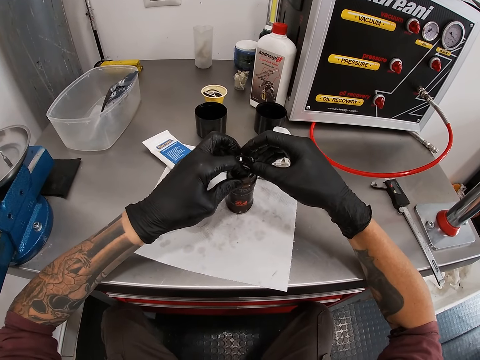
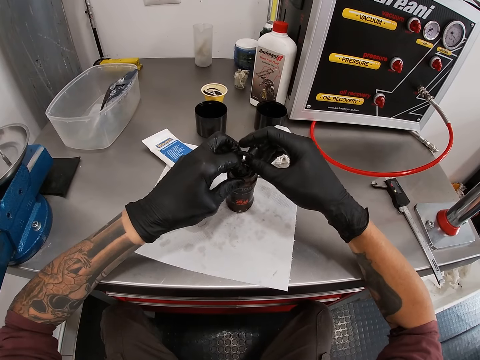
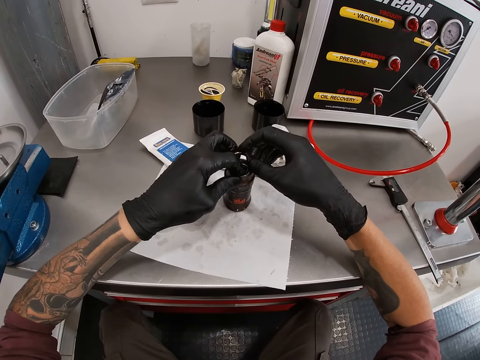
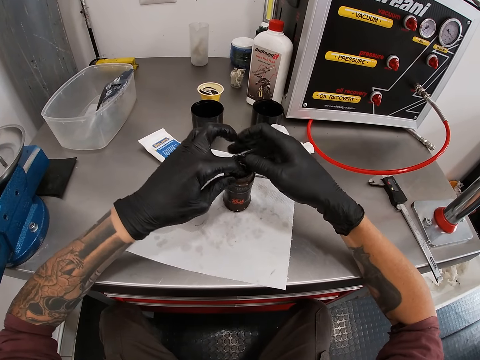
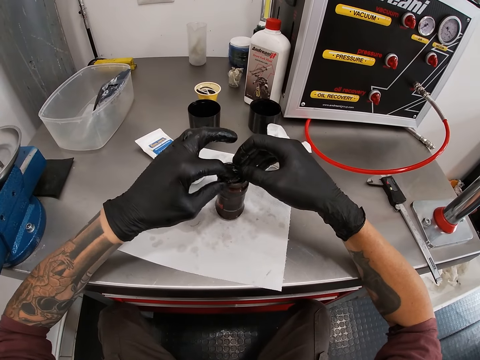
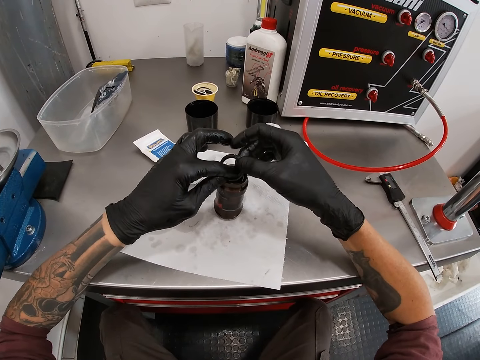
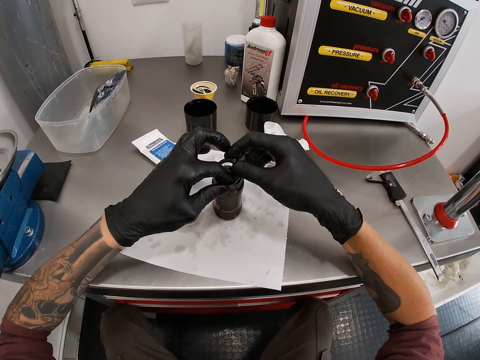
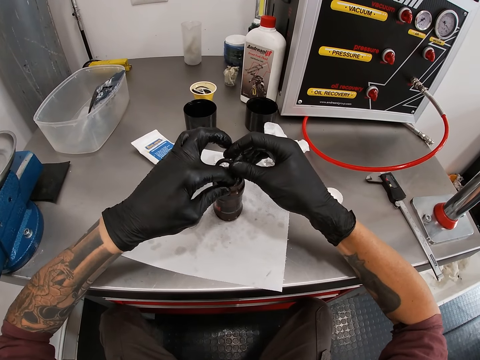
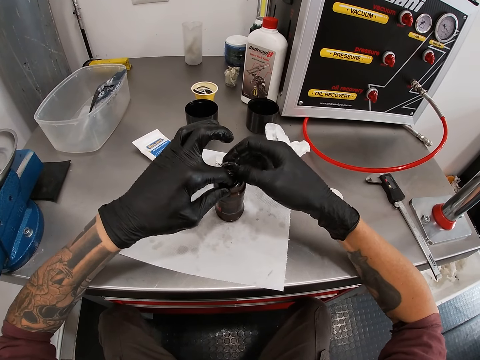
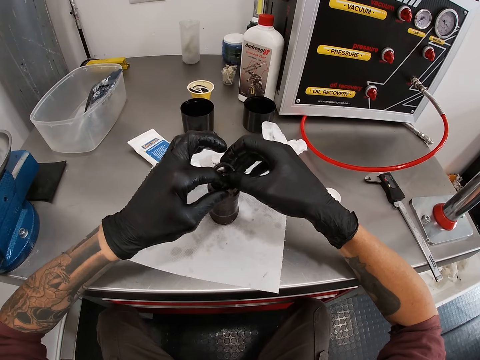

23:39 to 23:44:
The camera wearer puts the racing bros rings inside the float CTD Fox. They couple the ring to the hub shell on the tissue on the bench with both hands.

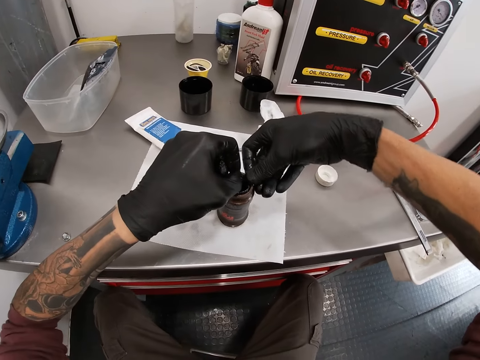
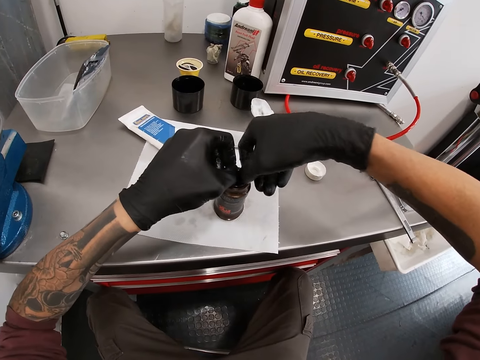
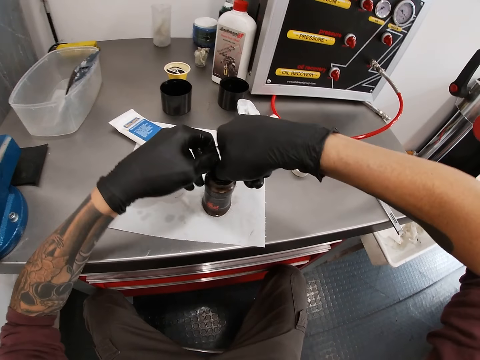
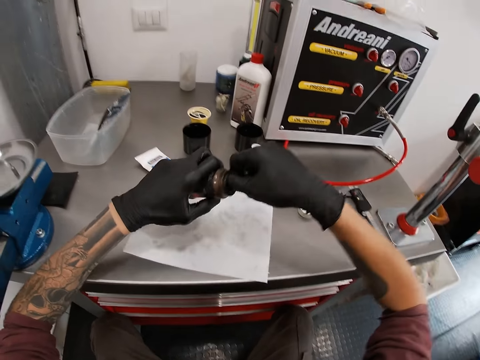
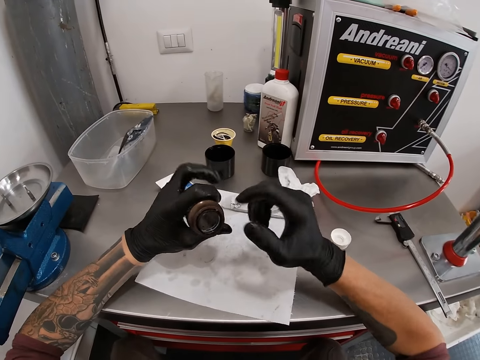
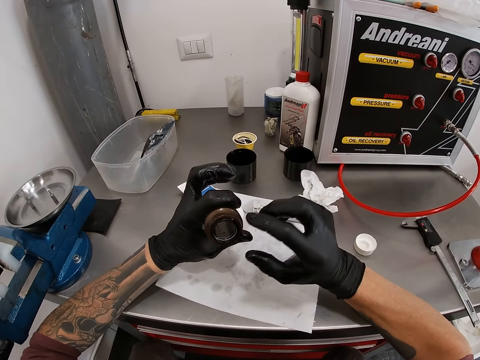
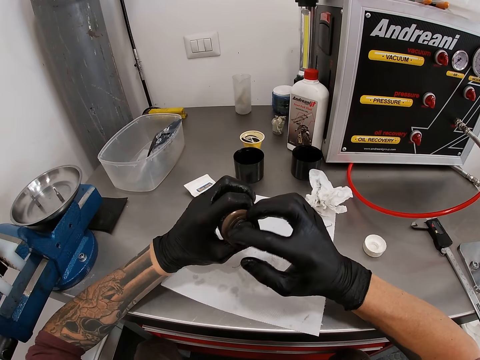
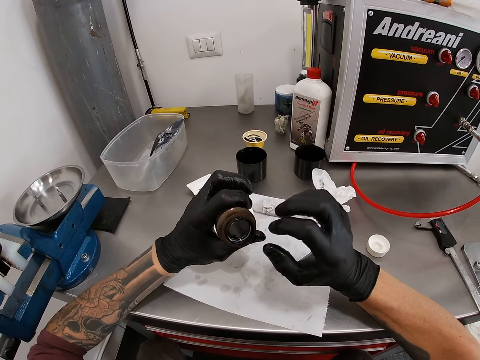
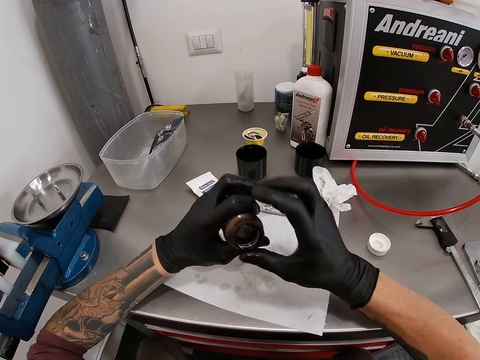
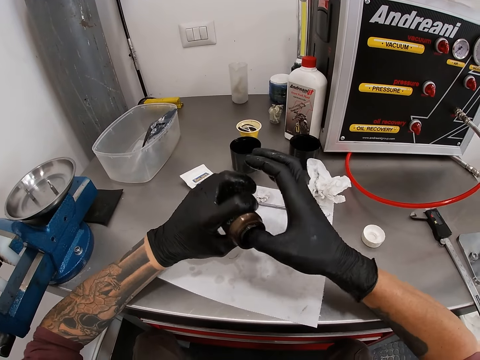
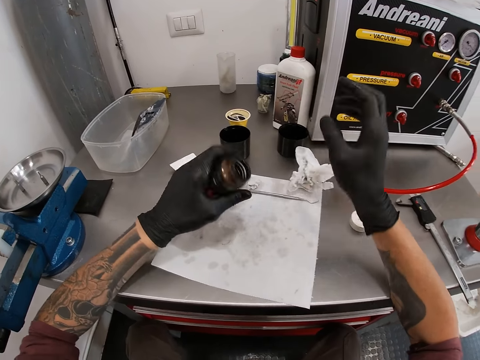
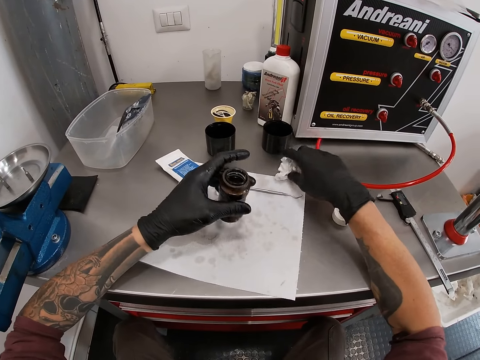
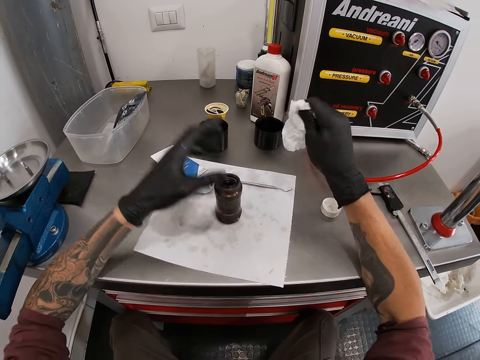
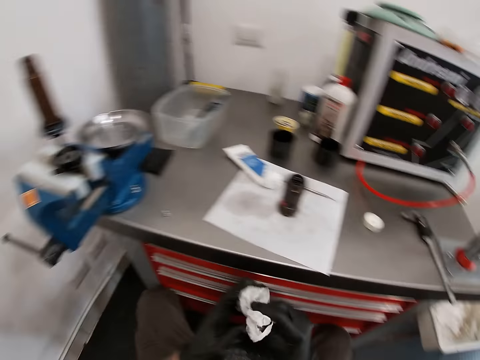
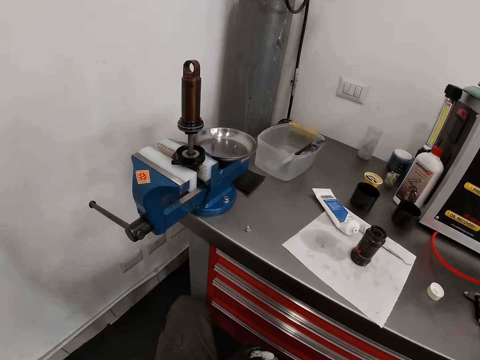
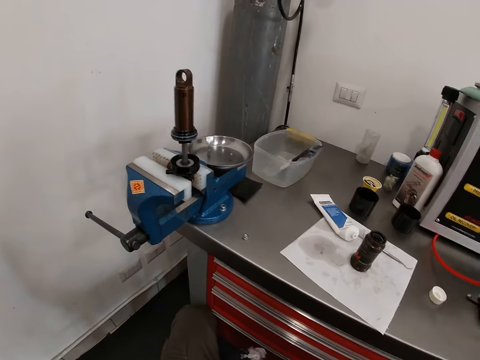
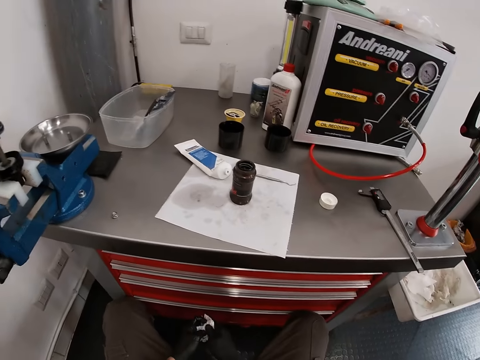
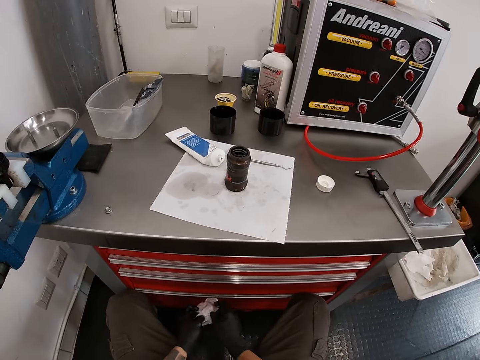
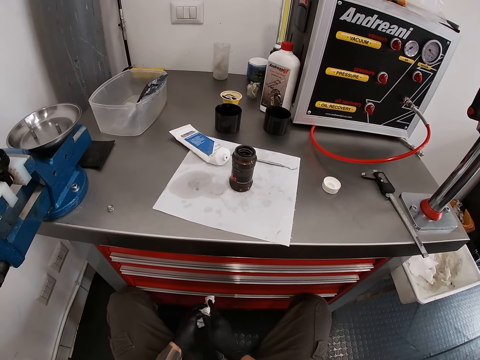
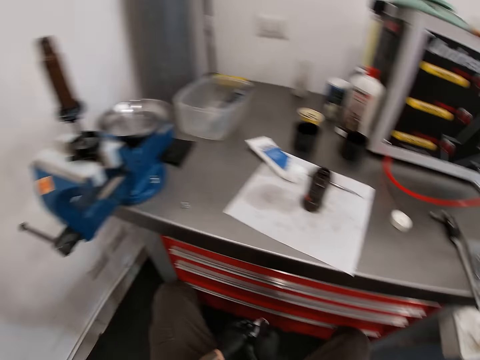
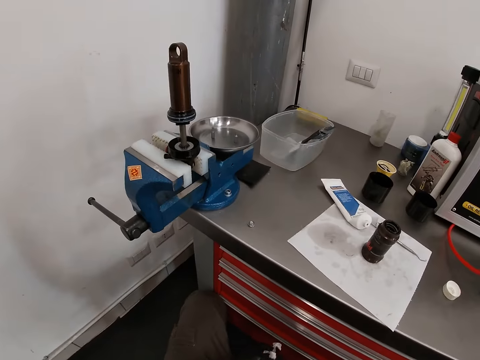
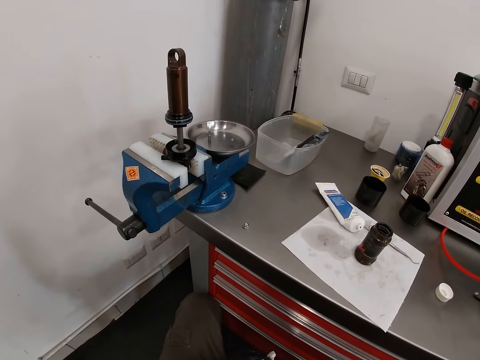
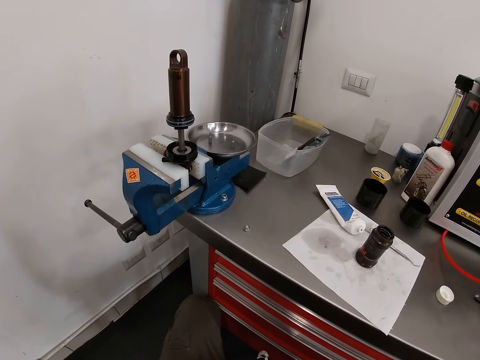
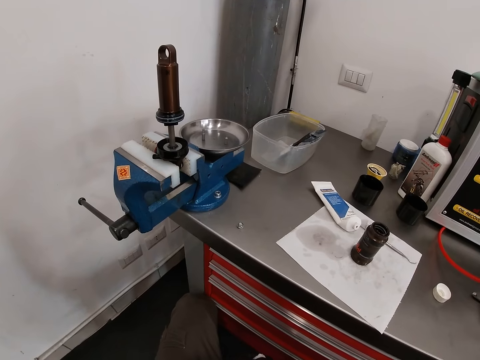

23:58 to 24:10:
The camera wearer lifts the hub shell with his right hand. He switches the hub shell to his left hand. He puts a finger inside the float CTD Fox. He picks a tissue on the bench with his right hand. He drops the hub shell on the tissue on the bench with his left hand. He wipes his hands with the tissue.

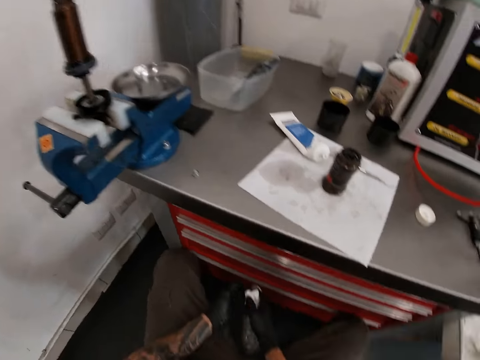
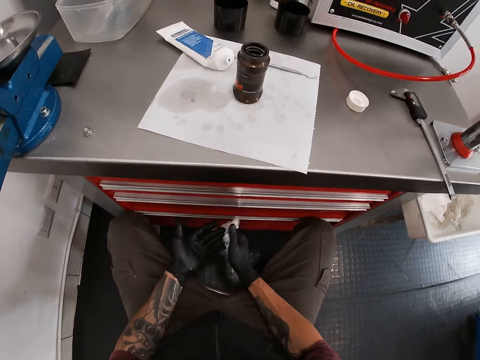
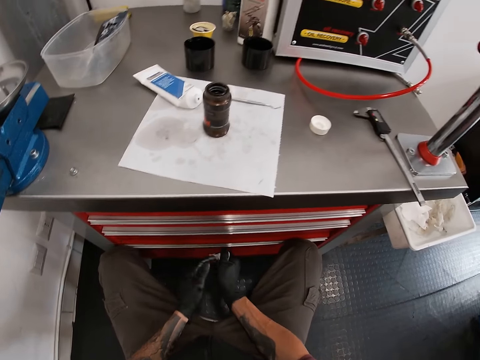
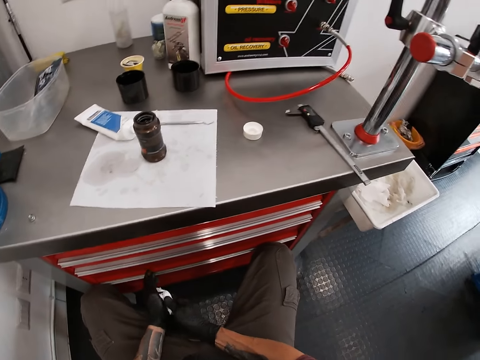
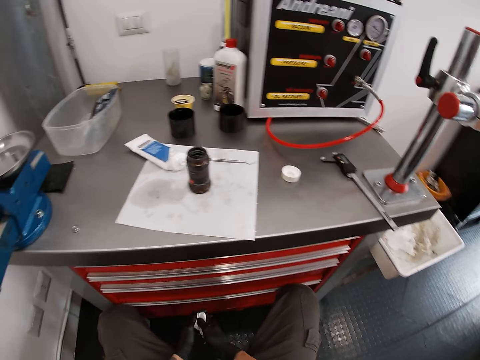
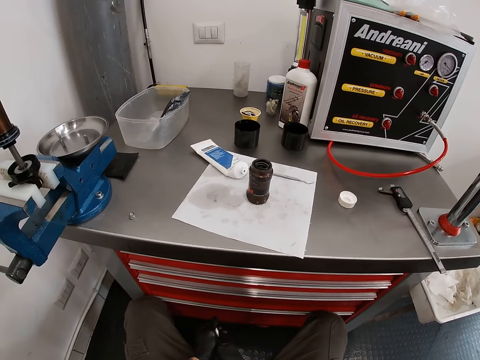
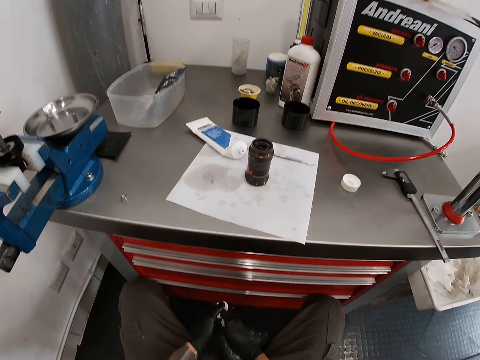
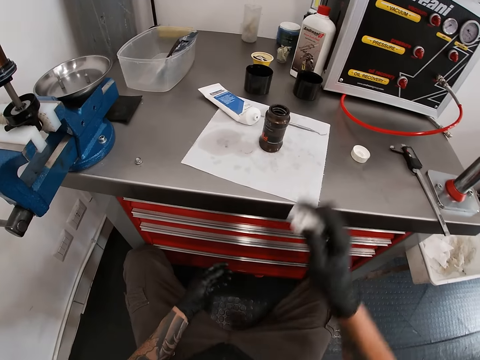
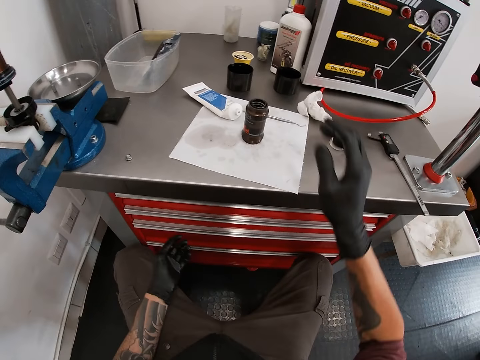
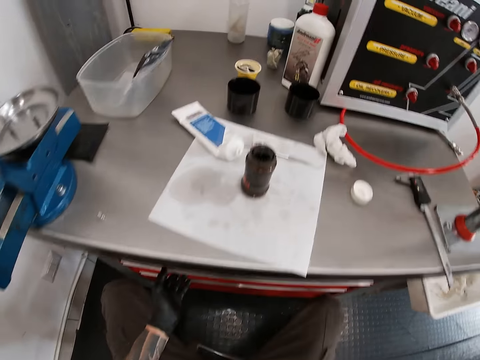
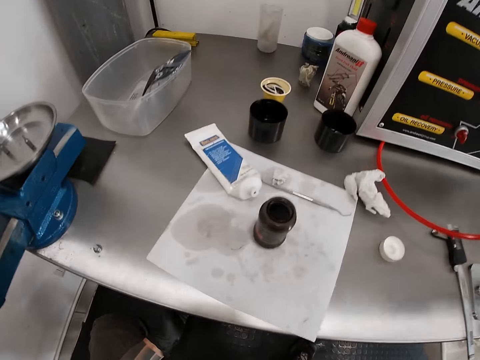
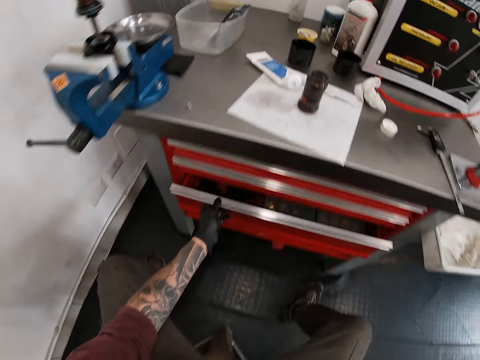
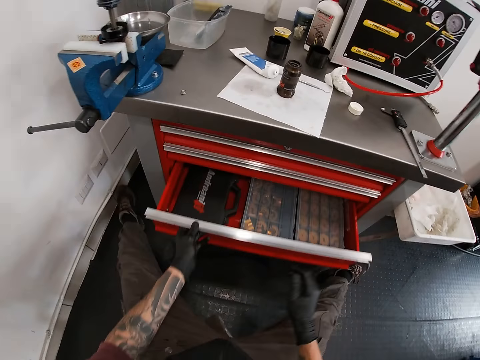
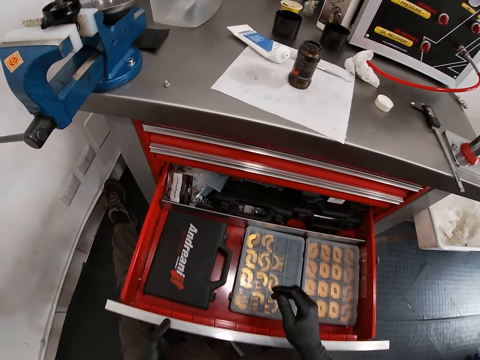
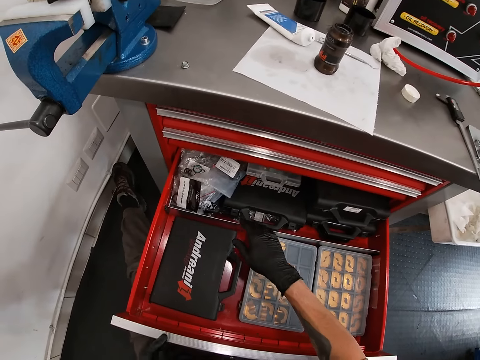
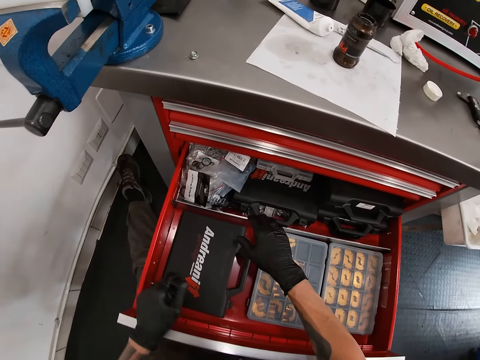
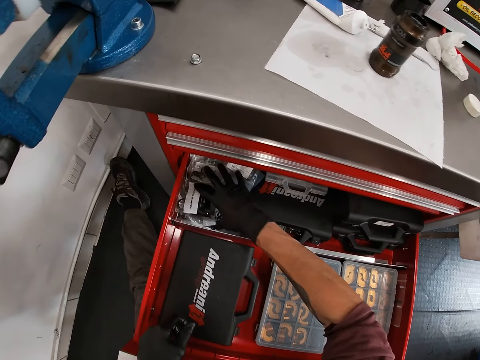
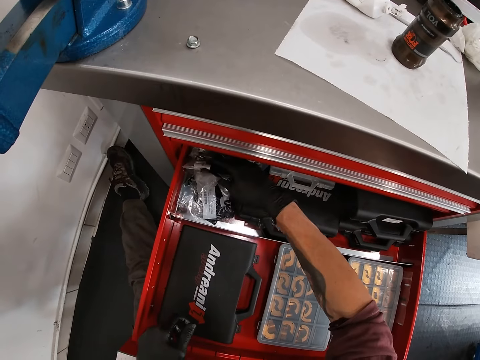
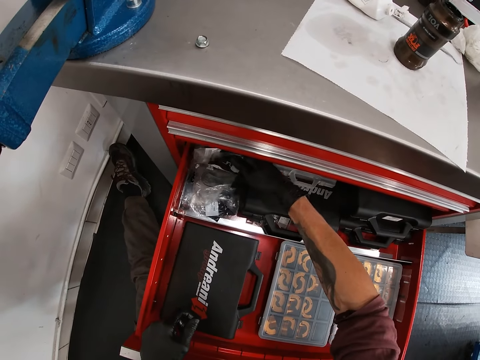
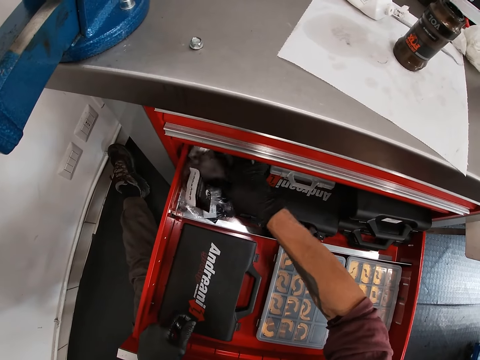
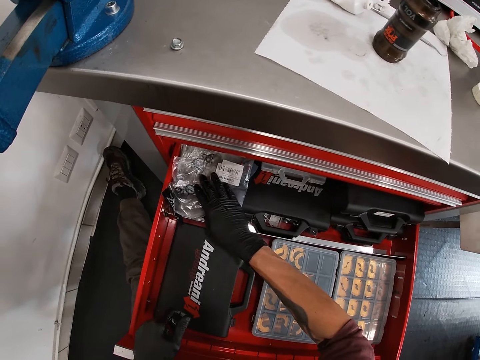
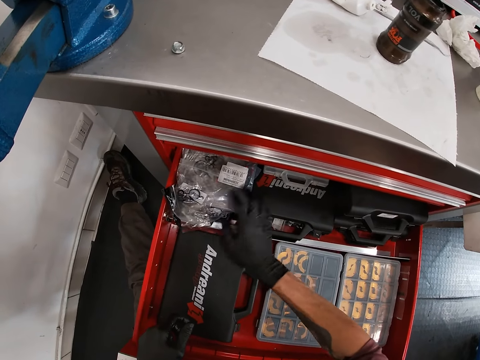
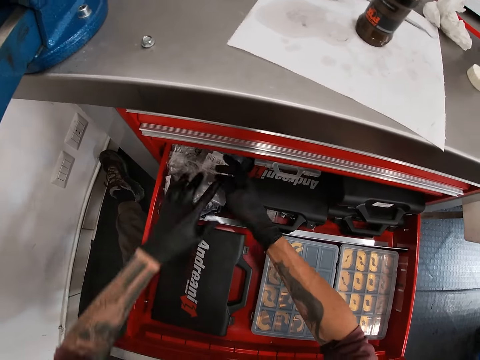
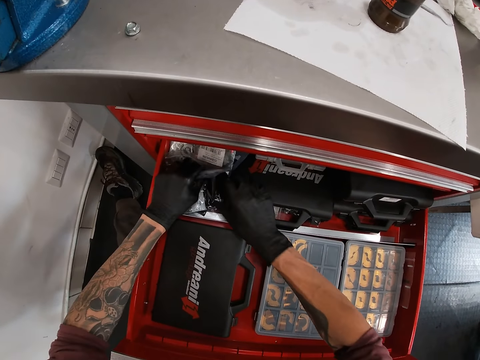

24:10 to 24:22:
The camera wearer drops the tissue on the bench with his right hand. He pulls out a drawer under the bench with his left hand. He searches through the drawer with his hands.
